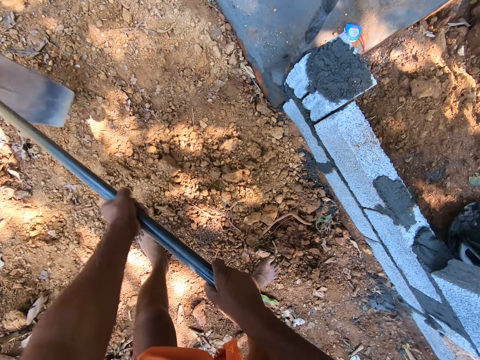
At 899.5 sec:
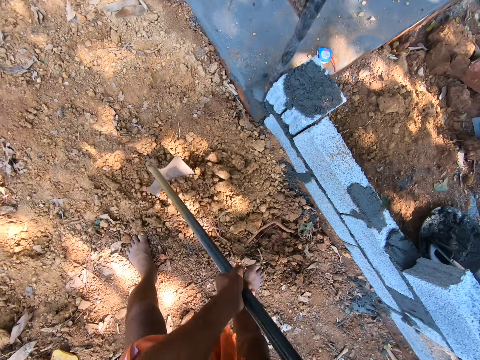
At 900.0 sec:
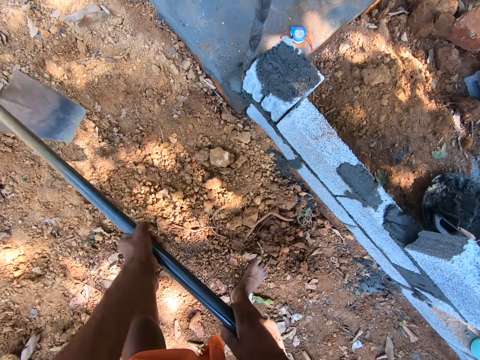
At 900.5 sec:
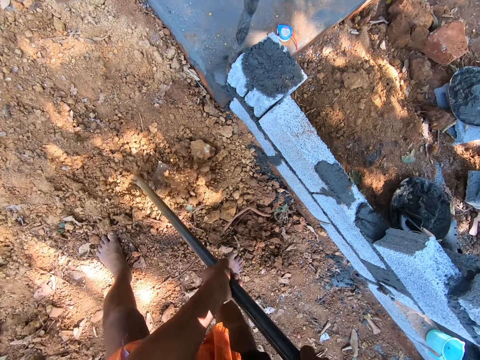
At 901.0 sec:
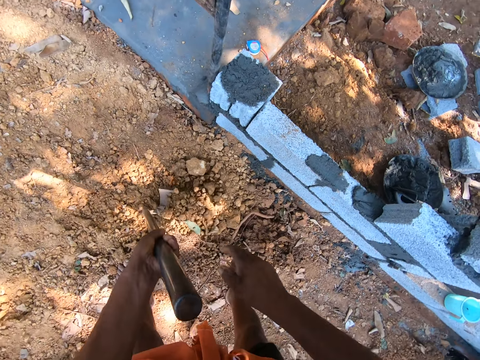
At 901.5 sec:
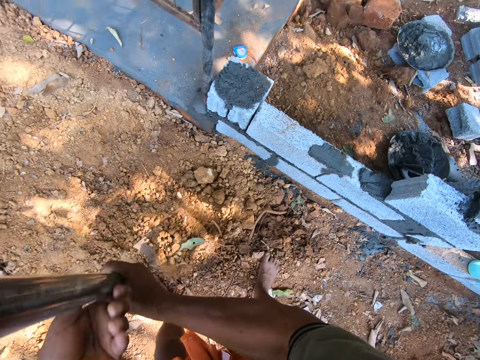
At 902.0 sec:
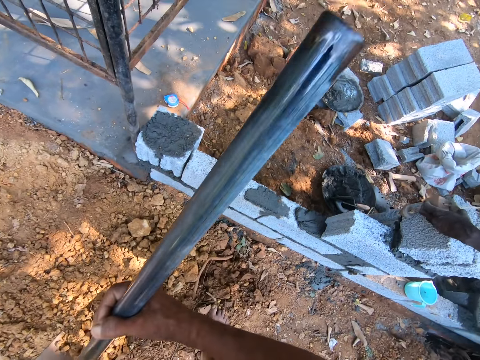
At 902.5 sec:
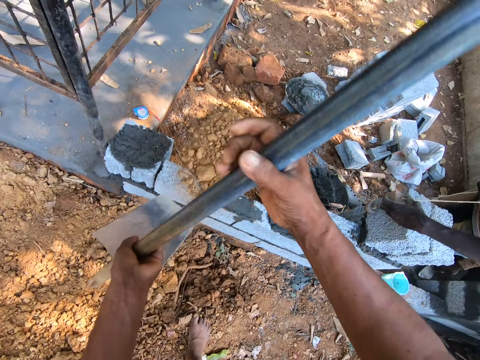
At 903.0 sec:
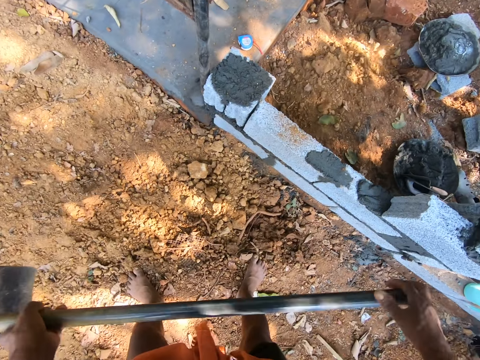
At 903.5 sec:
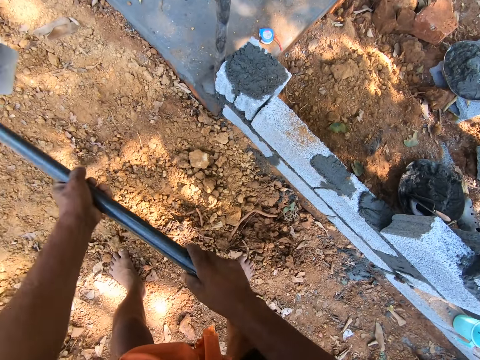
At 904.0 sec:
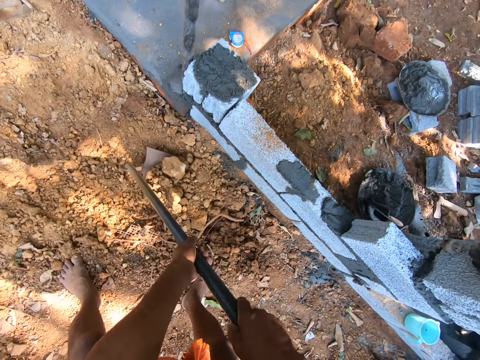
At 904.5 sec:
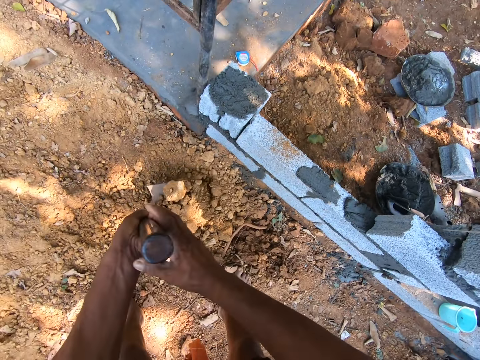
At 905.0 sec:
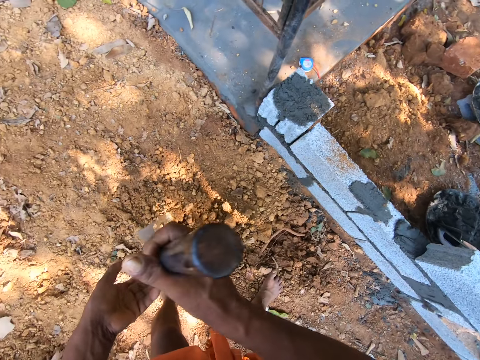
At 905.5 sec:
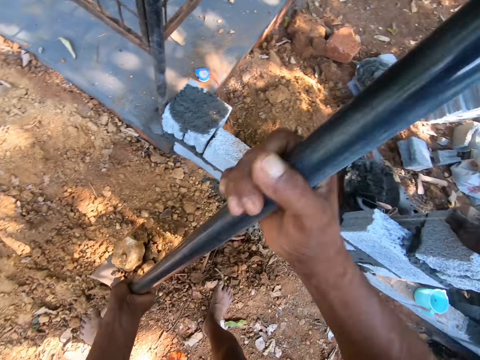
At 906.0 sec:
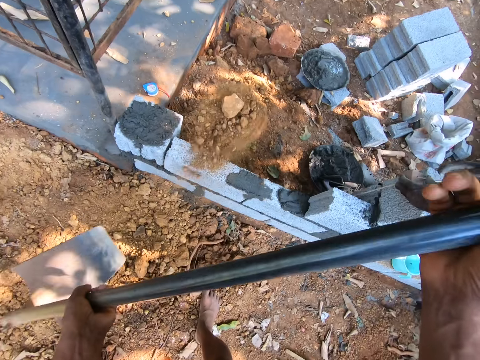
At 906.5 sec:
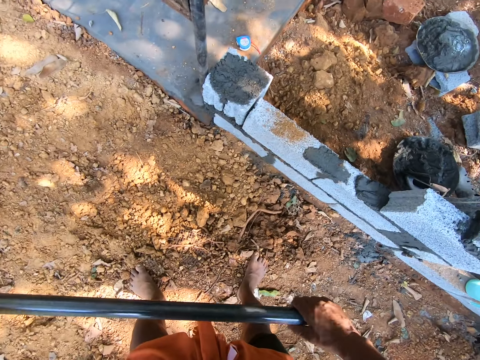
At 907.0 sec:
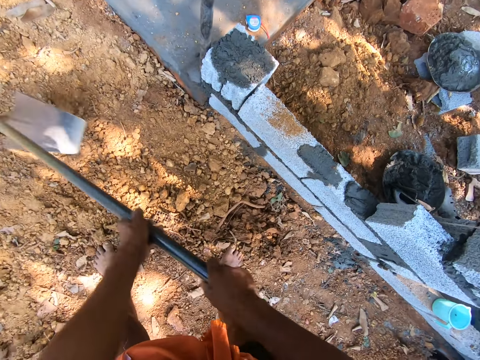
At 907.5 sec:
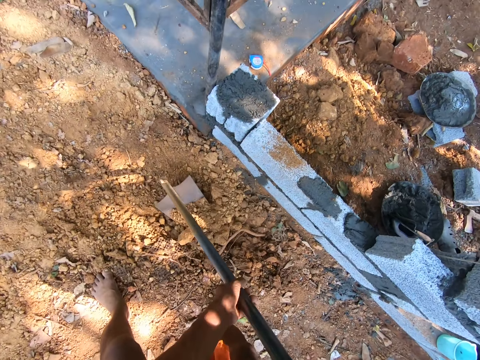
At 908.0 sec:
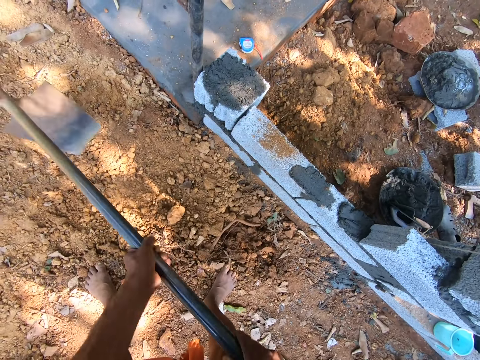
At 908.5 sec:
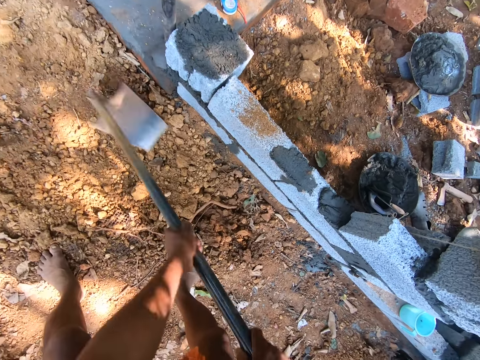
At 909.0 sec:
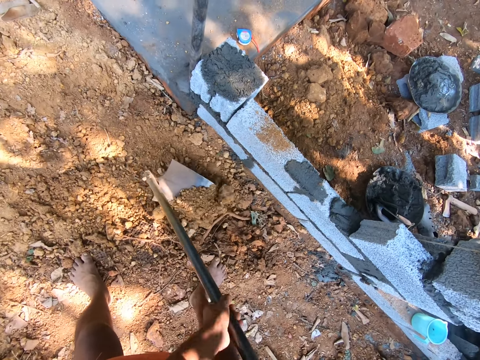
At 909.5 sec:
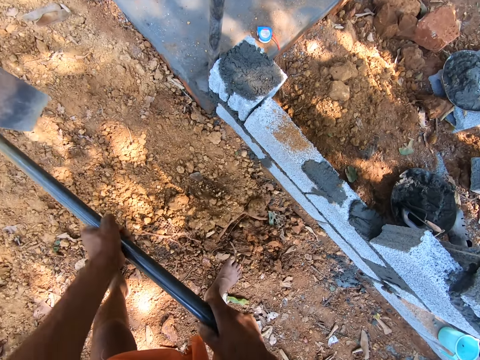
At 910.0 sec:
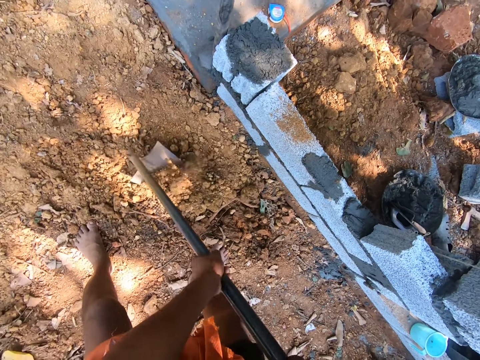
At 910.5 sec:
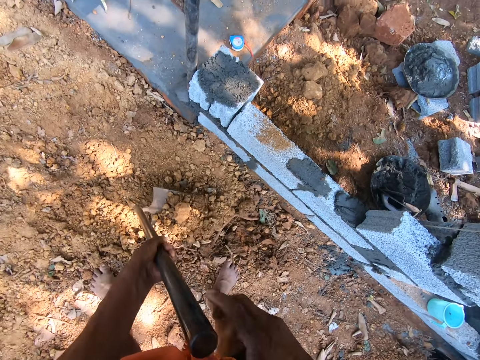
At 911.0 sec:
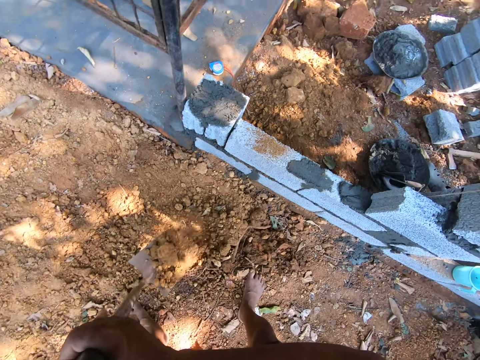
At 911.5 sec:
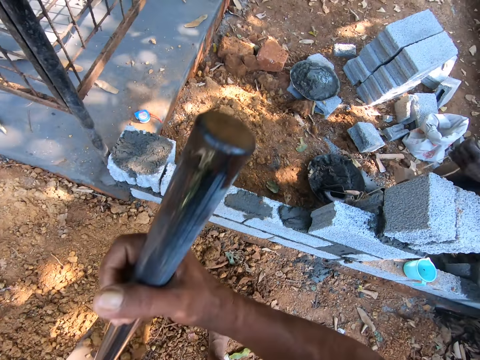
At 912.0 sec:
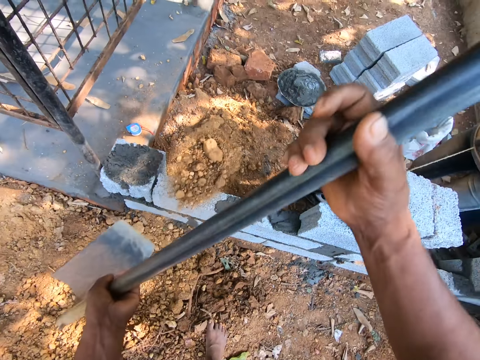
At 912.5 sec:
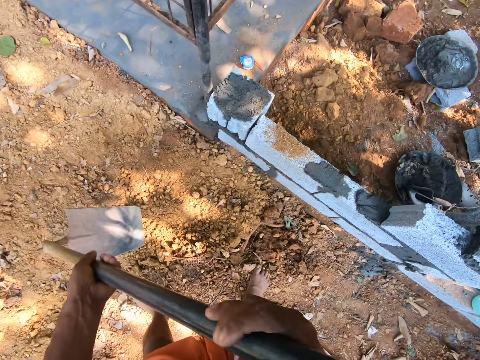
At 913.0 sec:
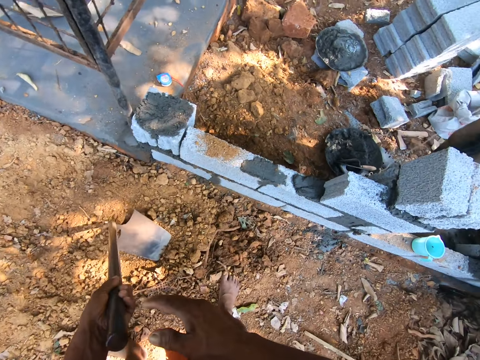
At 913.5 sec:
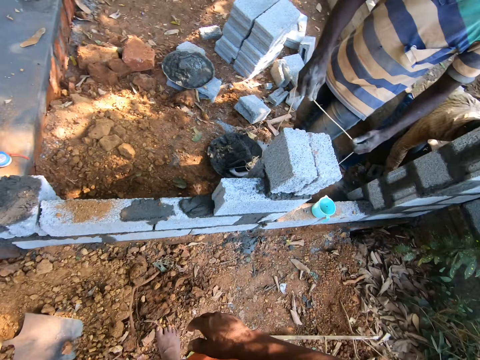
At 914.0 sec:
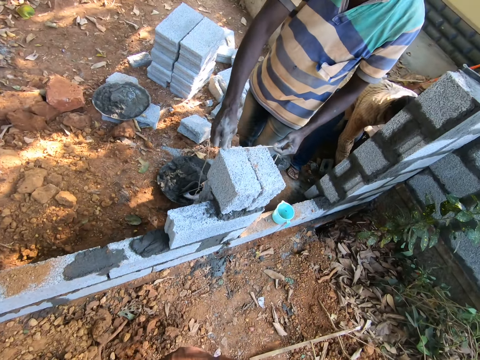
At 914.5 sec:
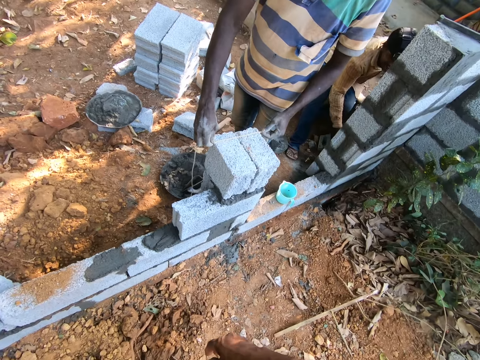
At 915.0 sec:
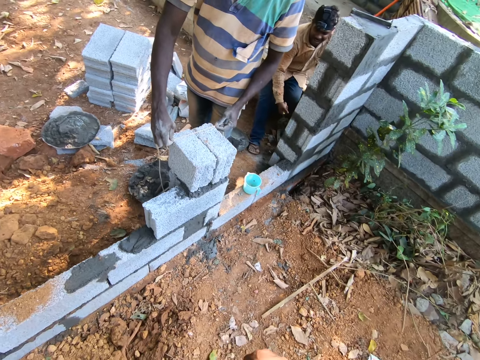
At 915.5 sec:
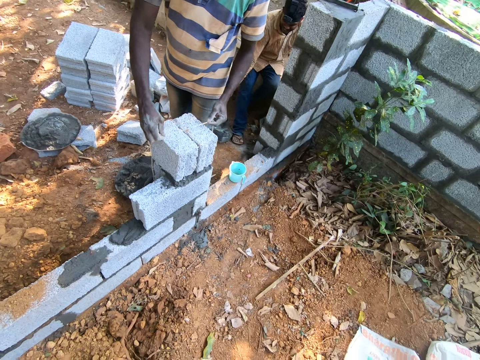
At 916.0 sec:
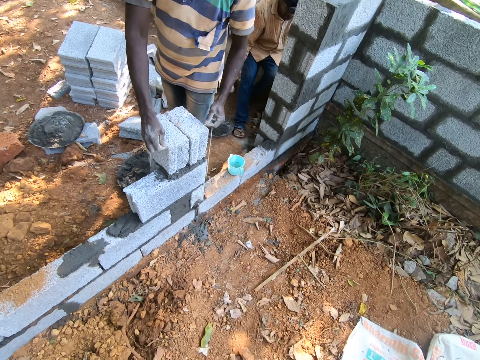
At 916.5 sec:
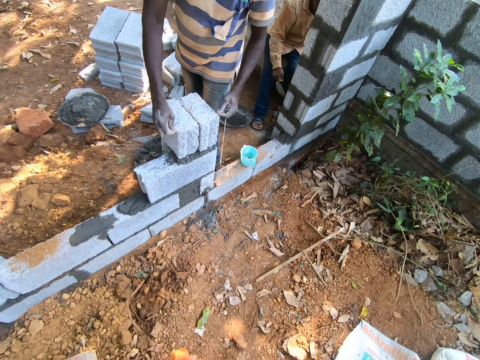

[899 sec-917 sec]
The camera wearer scoops sand from the ground with the hoe in his hands. He throws sand in the hoe in his hands on the construction ground. He scoops sand from the ground with the hoe in his hands. He throws sand in the hoe in his hands on the construction ground. He digs the ground with the hoe in his hands. He scoops sand from the ground with the hoe in his hands. He throws sand in the hoe in his hands on the construction ground. The man measures a brick on the fence with a rope in his hands. The camera wearer looks around.

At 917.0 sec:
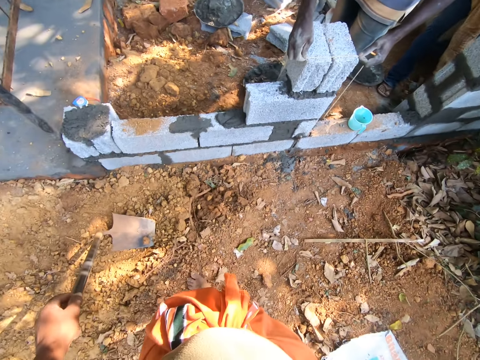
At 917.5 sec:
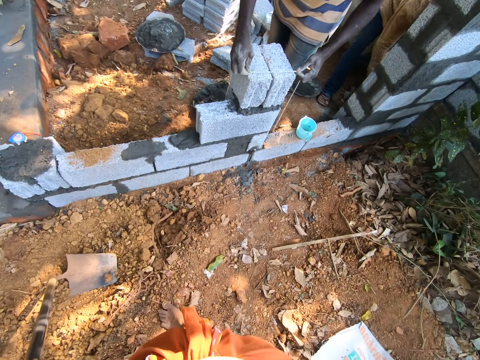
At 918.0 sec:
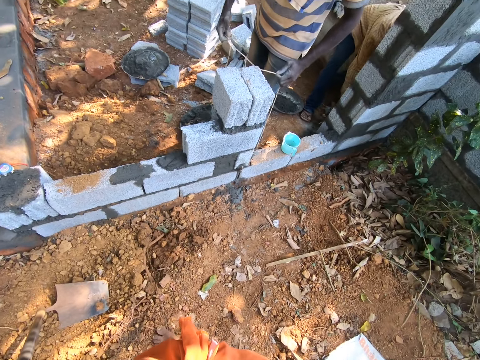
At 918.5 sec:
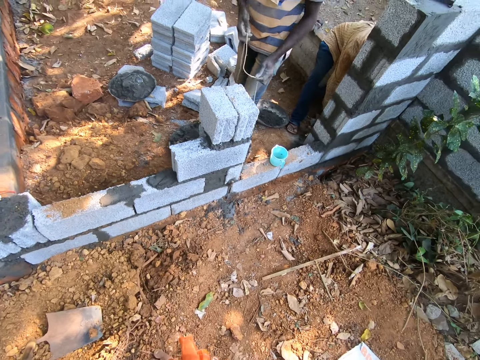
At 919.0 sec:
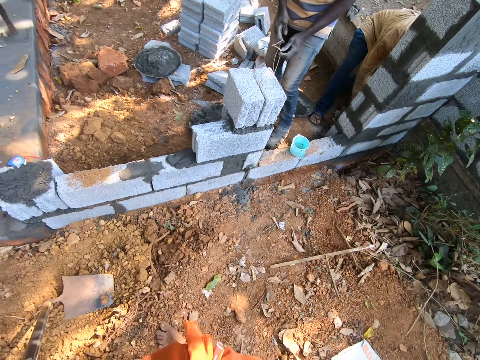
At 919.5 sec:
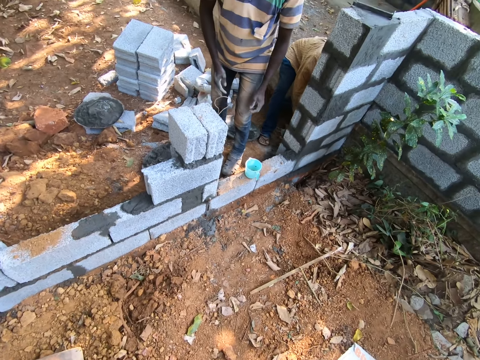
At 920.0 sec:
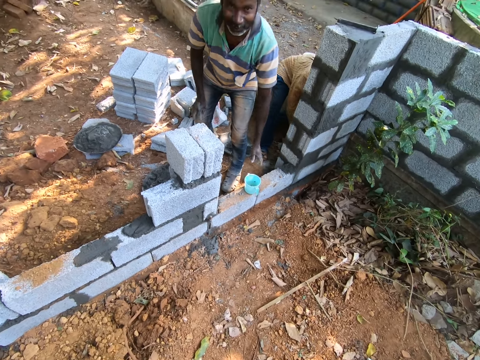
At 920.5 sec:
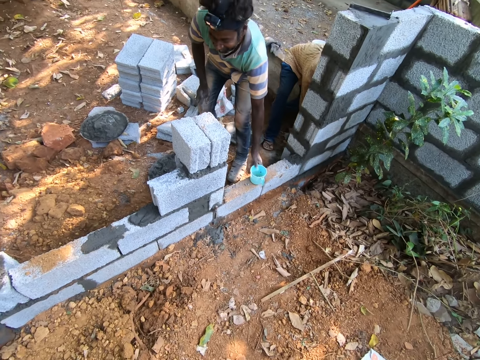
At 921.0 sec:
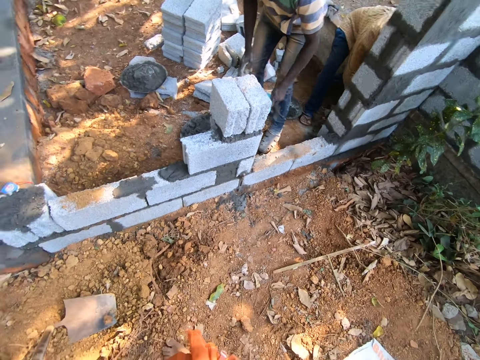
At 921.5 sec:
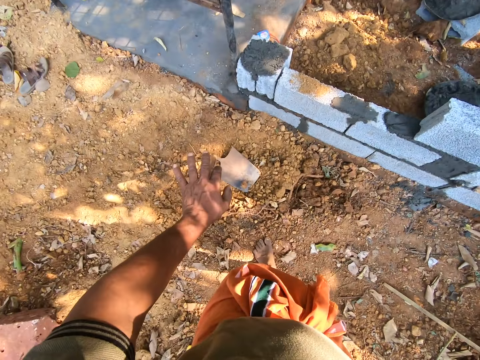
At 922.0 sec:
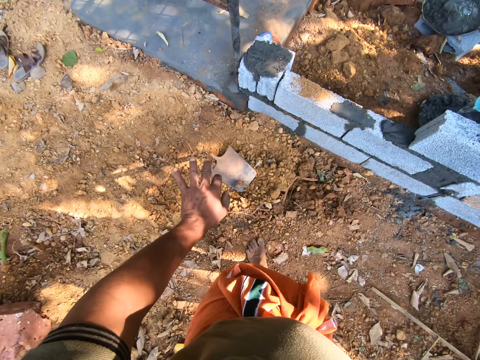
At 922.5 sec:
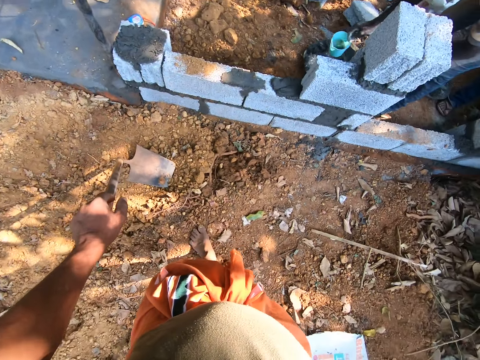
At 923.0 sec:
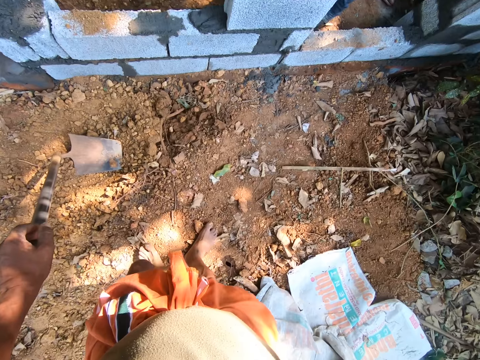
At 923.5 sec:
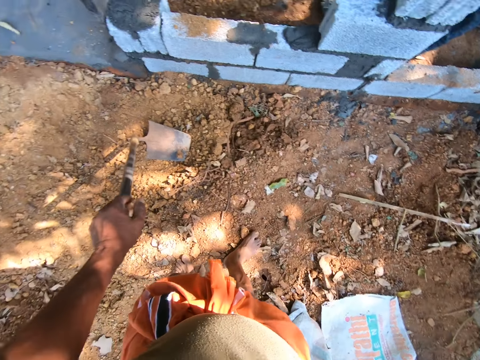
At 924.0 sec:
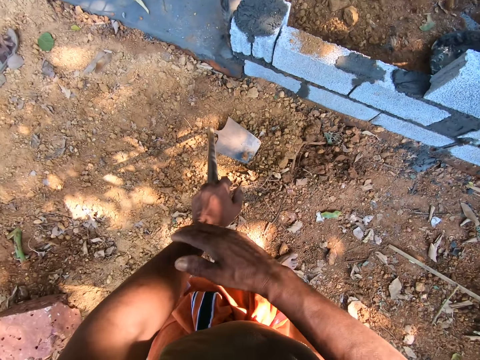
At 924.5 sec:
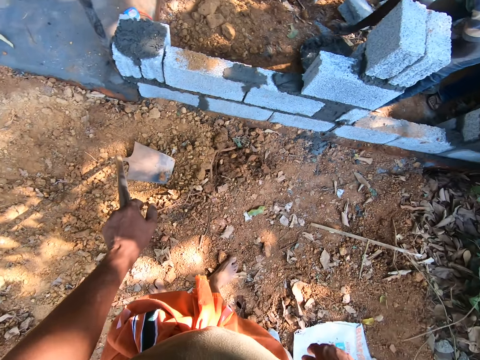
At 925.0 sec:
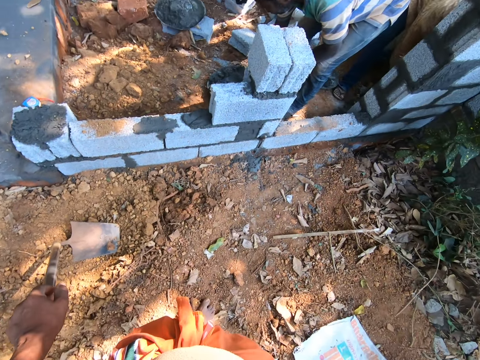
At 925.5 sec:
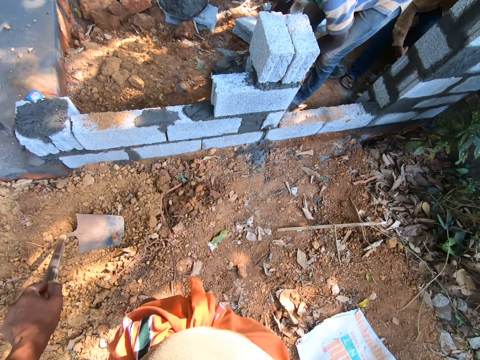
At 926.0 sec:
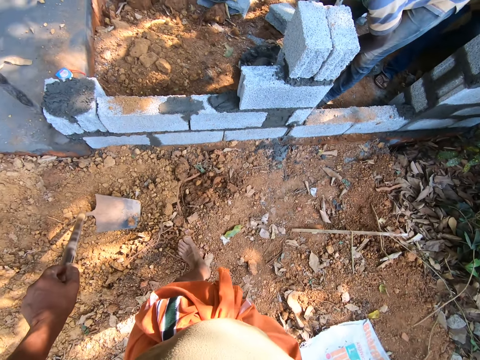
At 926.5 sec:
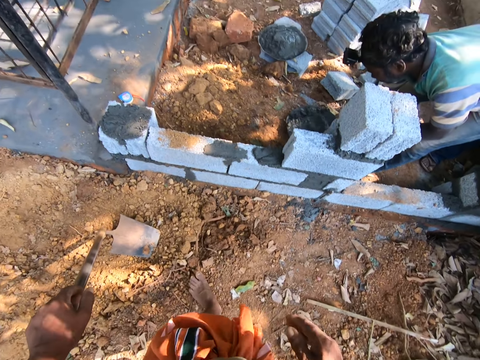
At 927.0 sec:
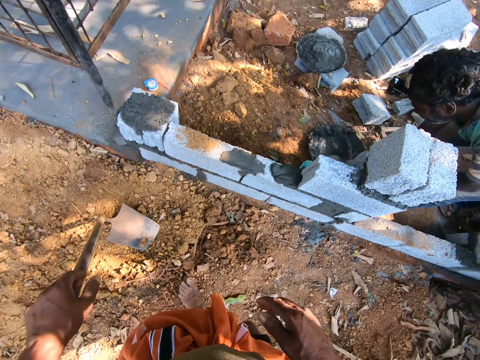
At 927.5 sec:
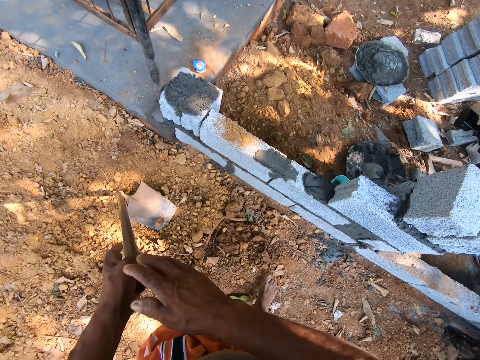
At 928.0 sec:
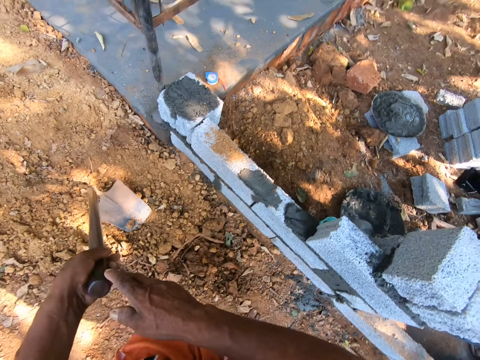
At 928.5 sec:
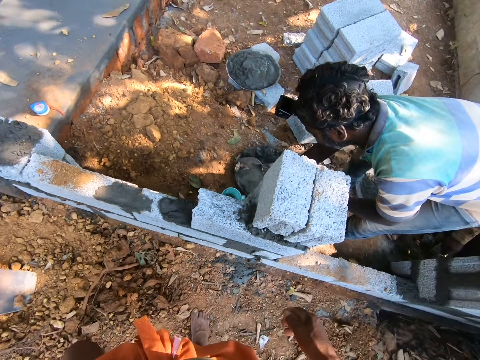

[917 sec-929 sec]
The man picks up a cup from the fence with his left hand.
